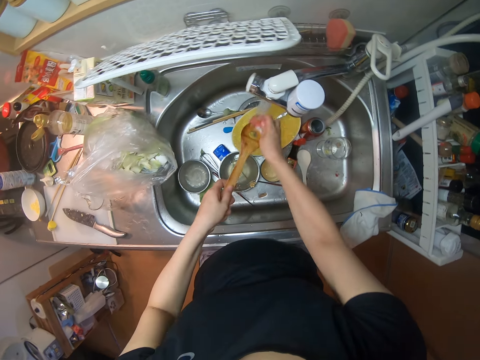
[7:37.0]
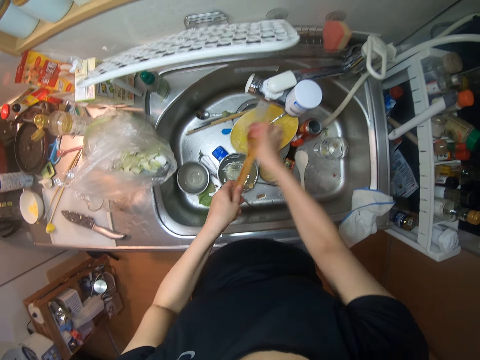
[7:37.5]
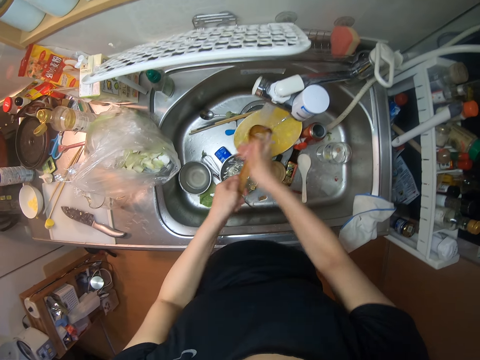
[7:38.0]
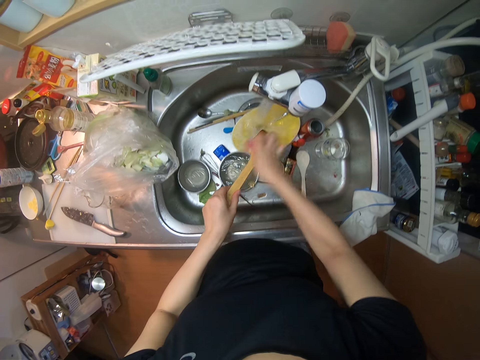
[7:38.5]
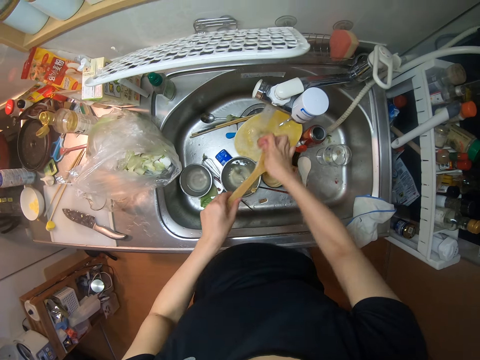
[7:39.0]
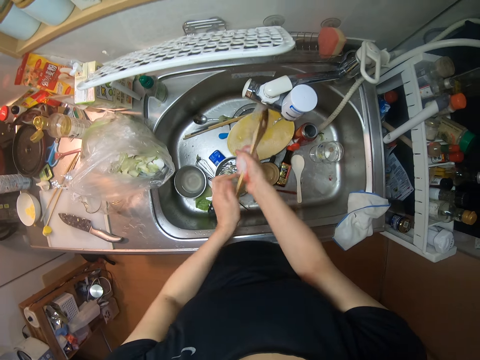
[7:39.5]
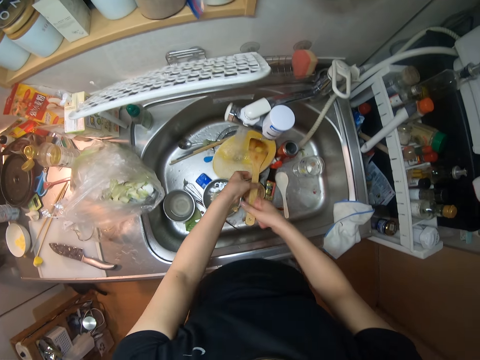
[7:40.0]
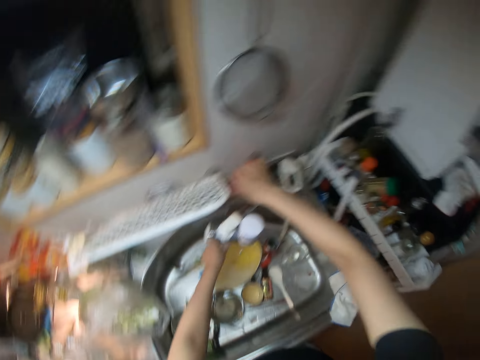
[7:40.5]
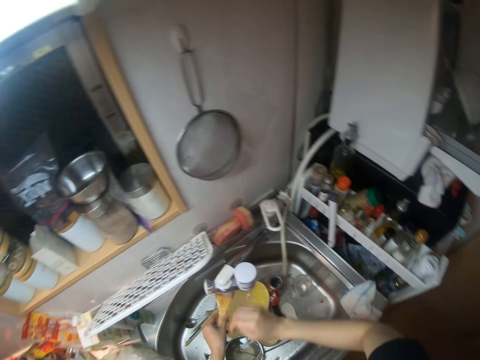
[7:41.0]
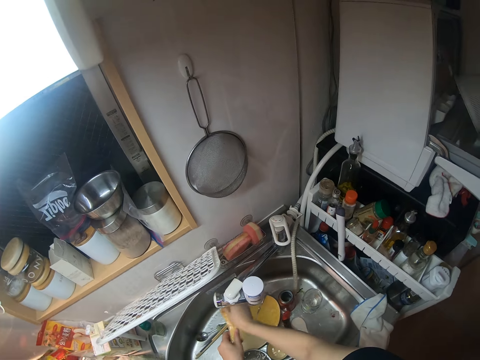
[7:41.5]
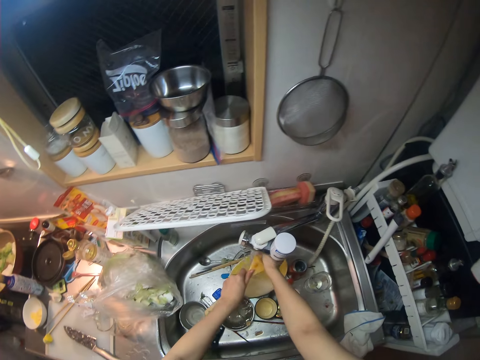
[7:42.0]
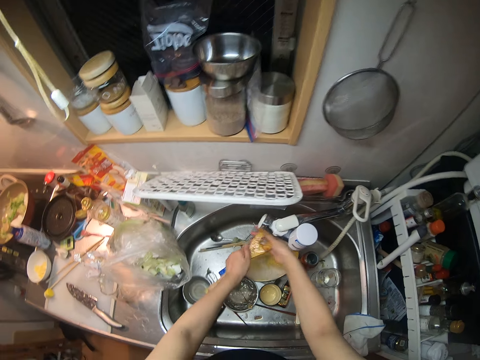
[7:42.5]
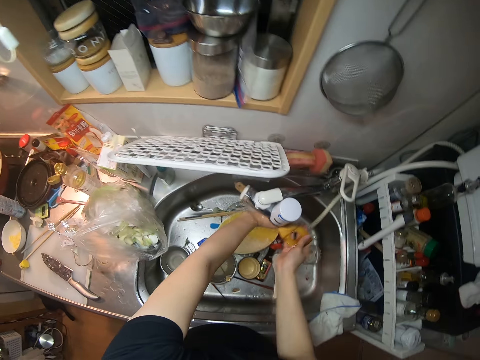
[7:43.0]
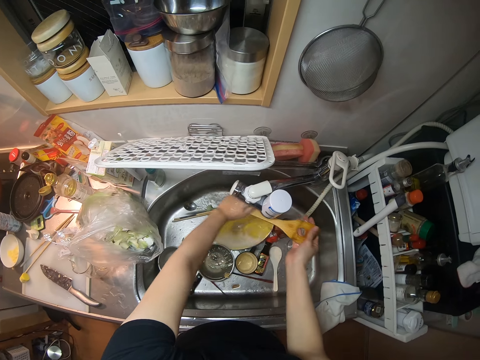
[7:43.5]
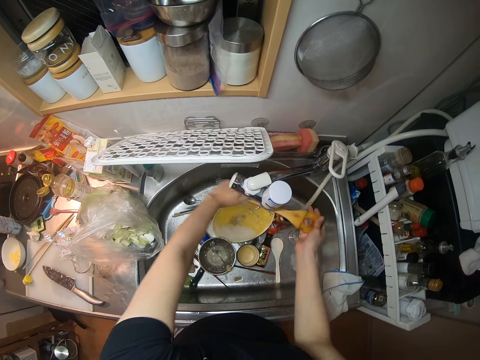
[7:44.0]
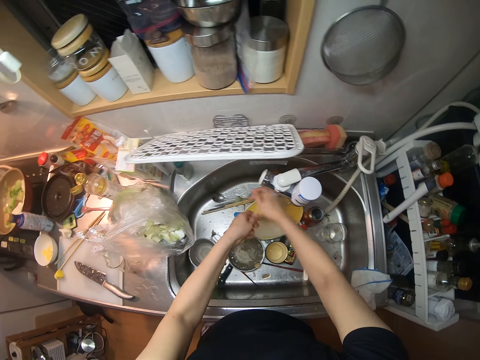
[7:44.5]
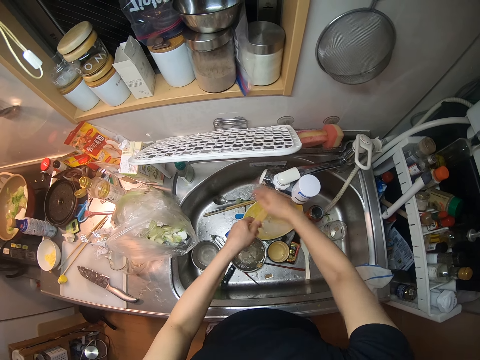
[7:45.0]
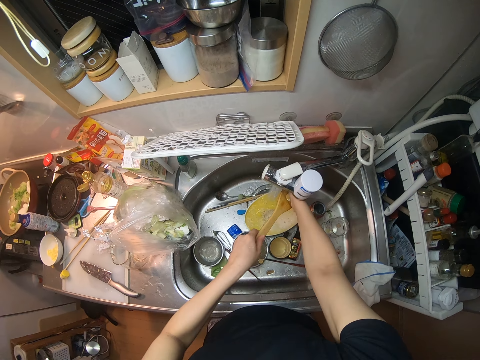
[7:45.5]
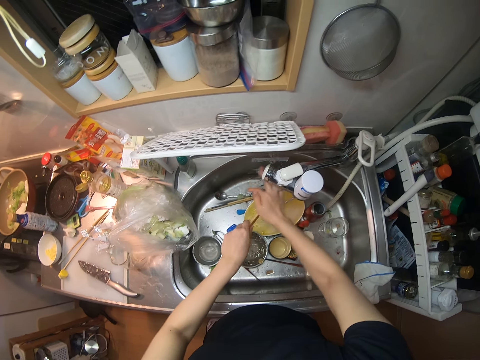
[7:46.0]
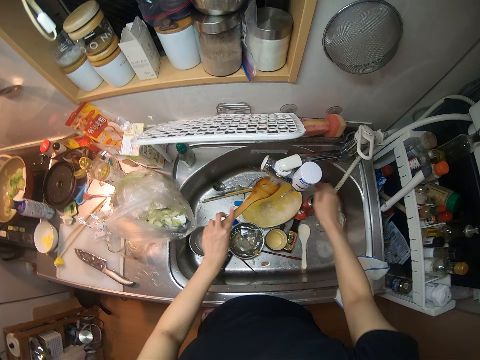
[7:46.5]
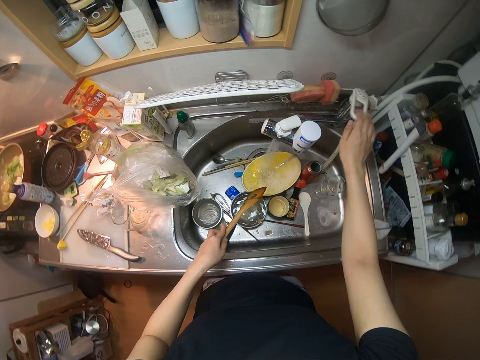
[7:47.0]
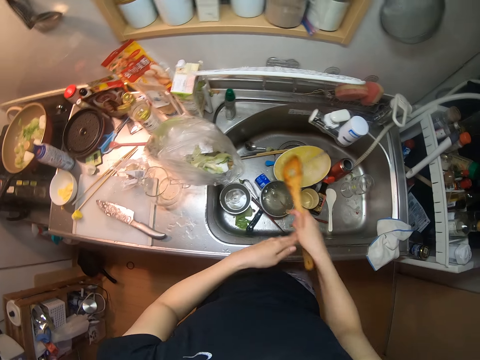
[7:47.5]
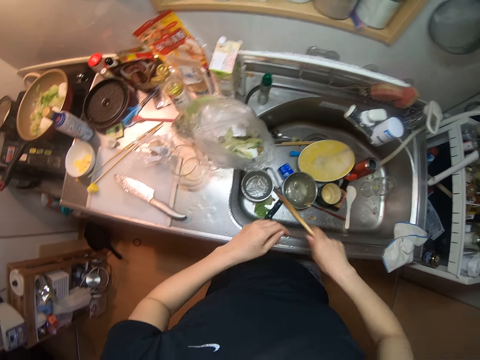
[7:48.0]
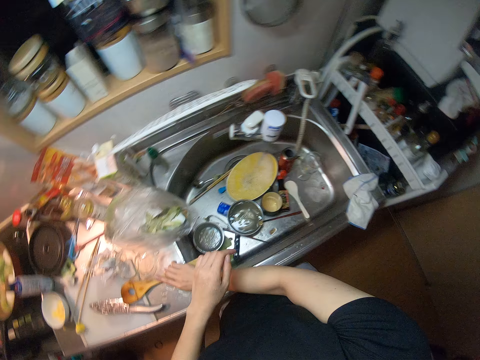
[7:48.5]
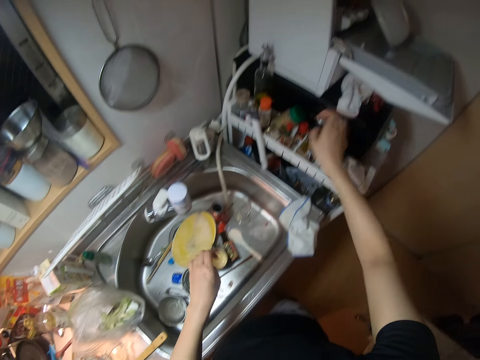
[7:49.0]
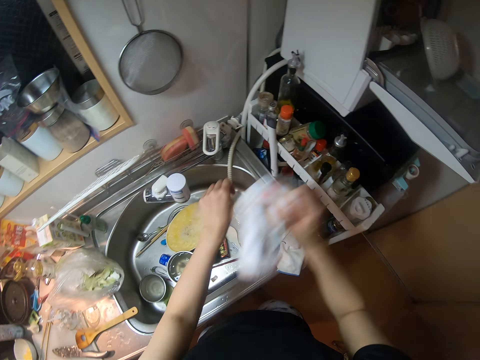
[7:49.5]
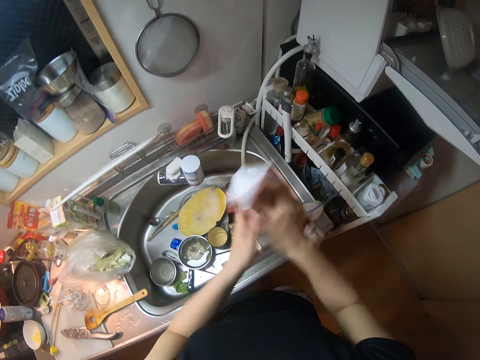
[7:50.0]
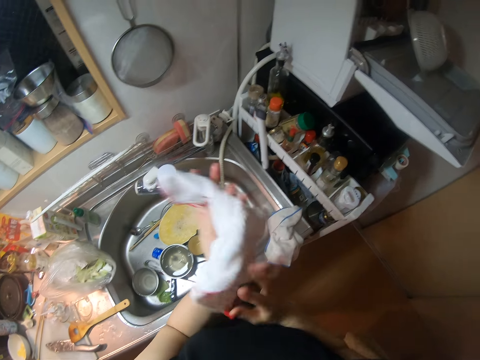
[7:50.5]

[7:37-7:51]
The camera wearer washes the wooden spoon with the sponge. He drops the sponge on the sink. He rinses the wooden spoon under the running water. He turns on the kitchen faucet. He drops the wooden spoon on the sink. He dries his hands with a kitchen towel.

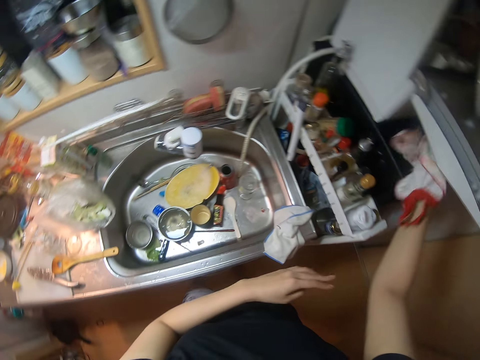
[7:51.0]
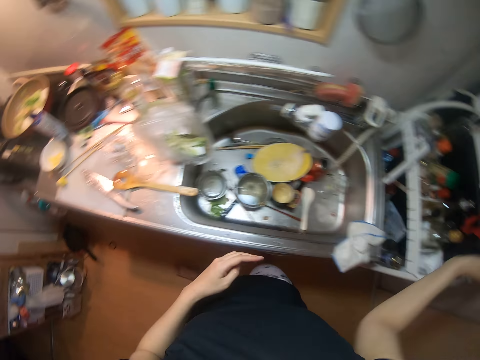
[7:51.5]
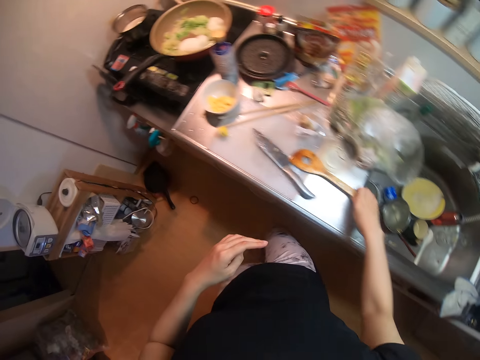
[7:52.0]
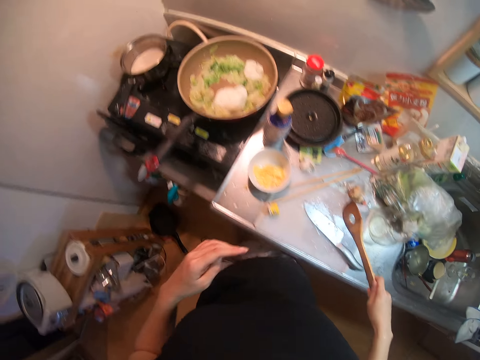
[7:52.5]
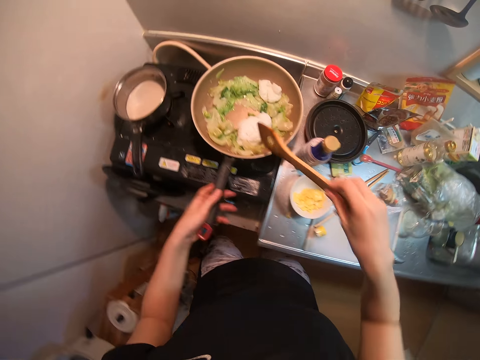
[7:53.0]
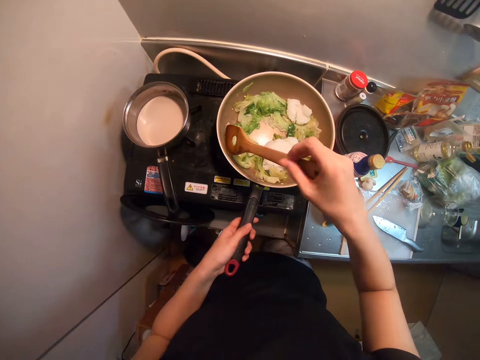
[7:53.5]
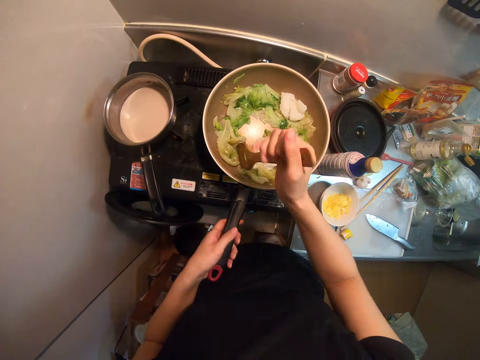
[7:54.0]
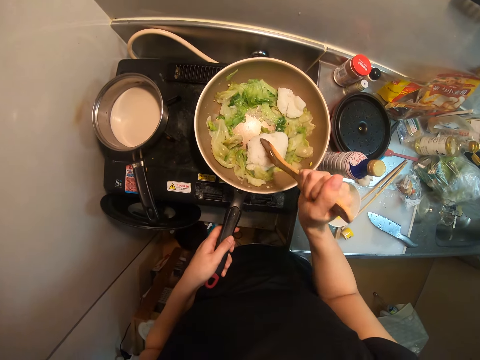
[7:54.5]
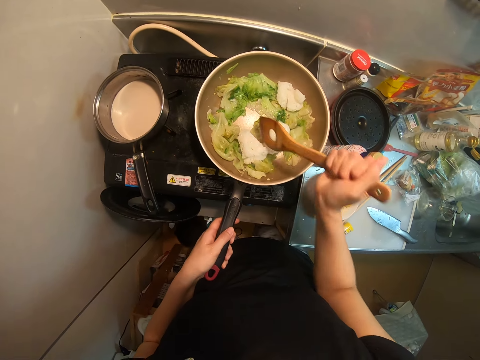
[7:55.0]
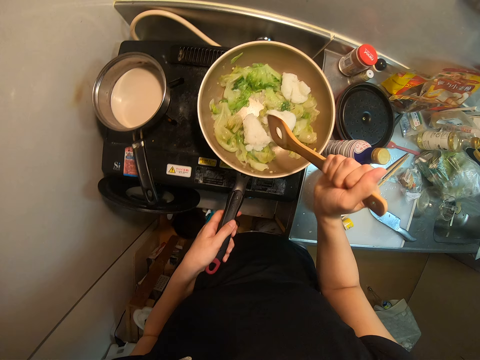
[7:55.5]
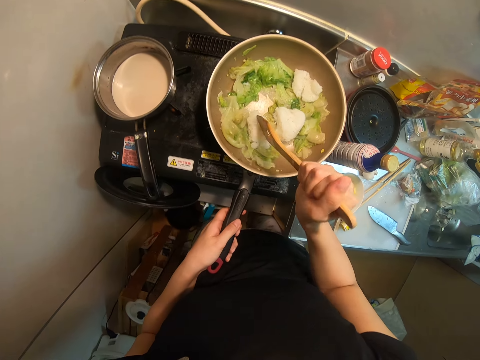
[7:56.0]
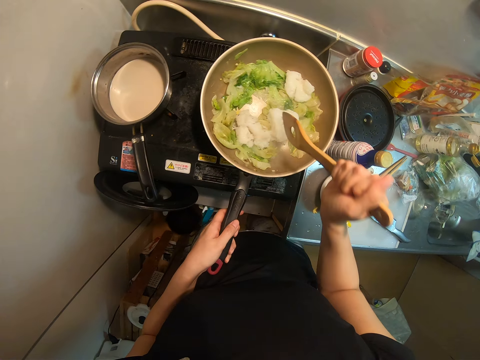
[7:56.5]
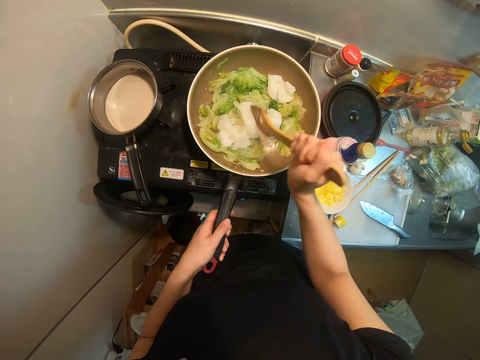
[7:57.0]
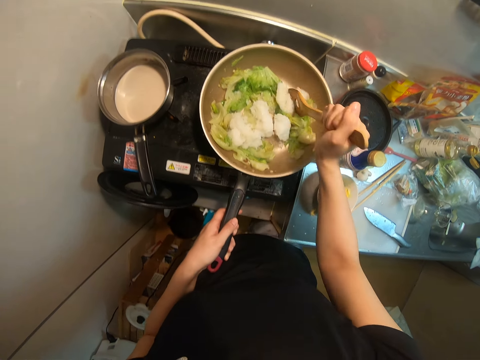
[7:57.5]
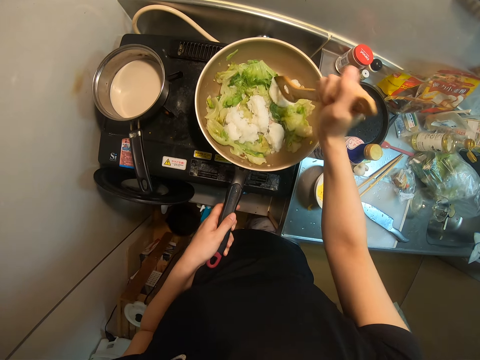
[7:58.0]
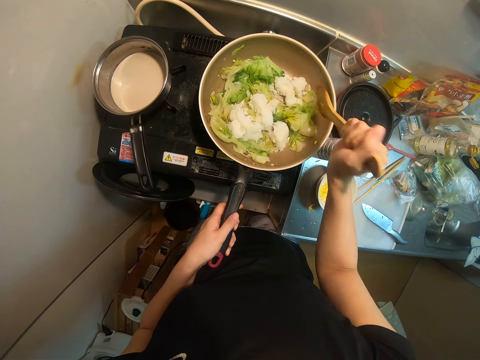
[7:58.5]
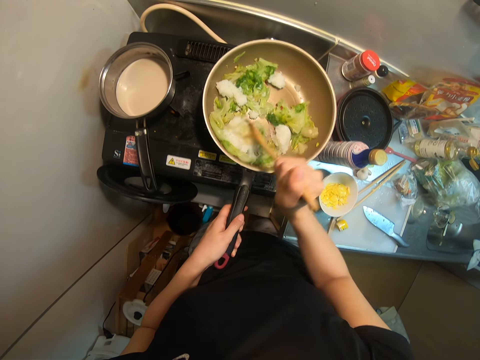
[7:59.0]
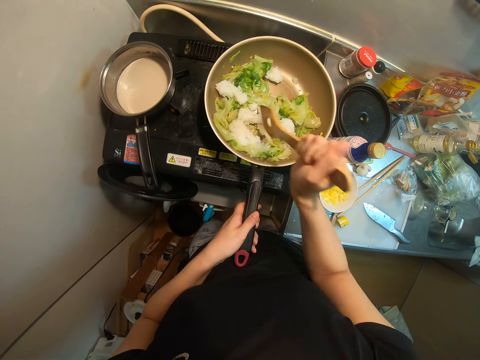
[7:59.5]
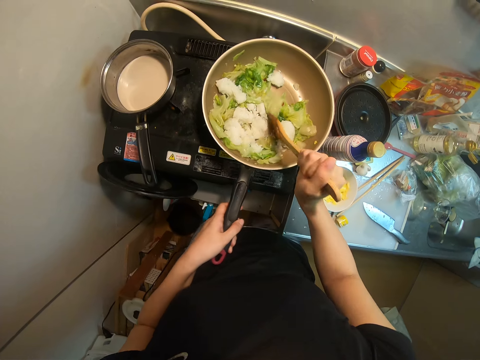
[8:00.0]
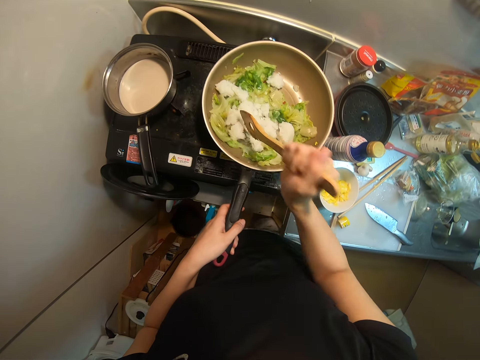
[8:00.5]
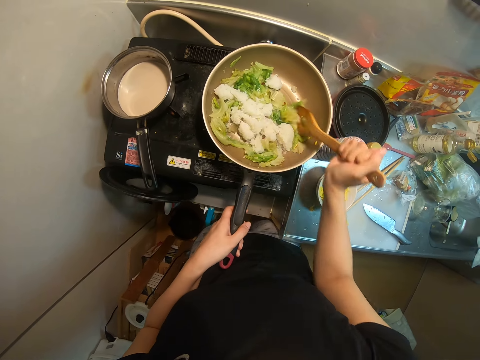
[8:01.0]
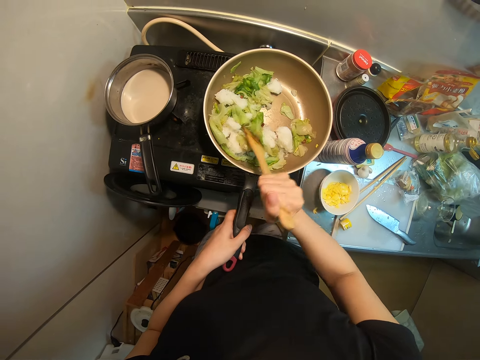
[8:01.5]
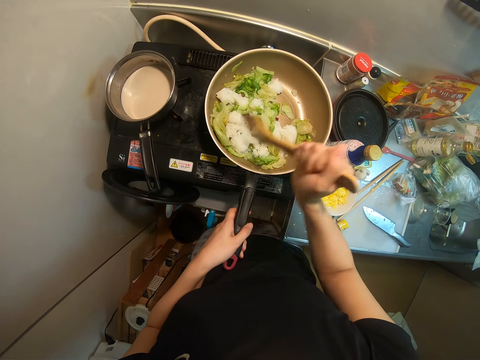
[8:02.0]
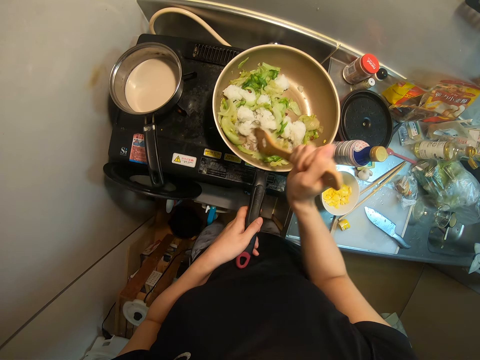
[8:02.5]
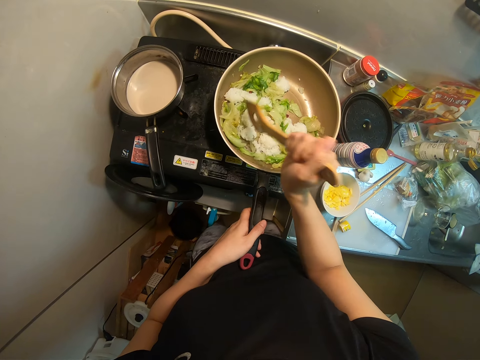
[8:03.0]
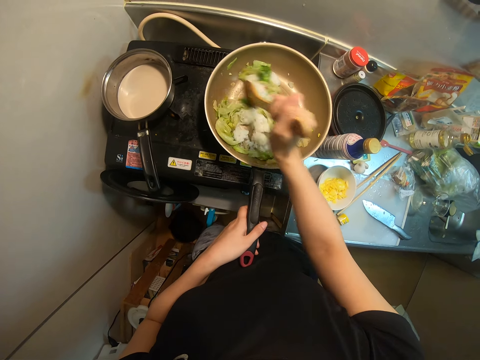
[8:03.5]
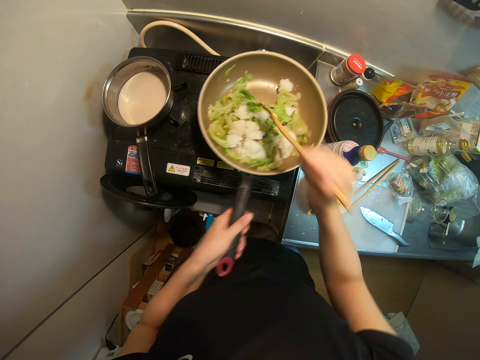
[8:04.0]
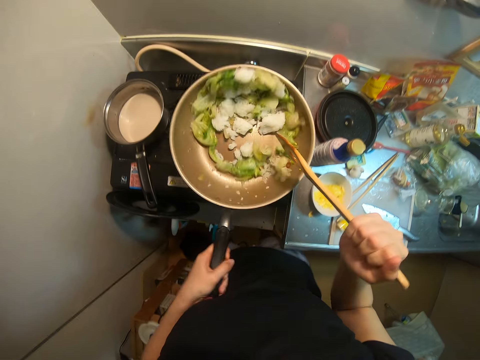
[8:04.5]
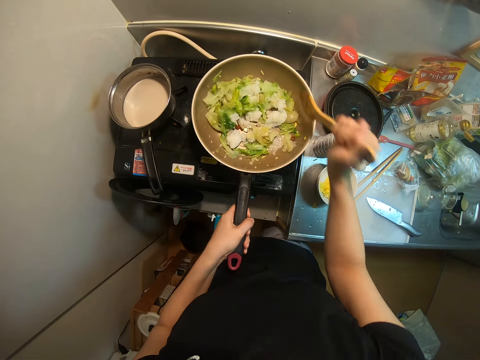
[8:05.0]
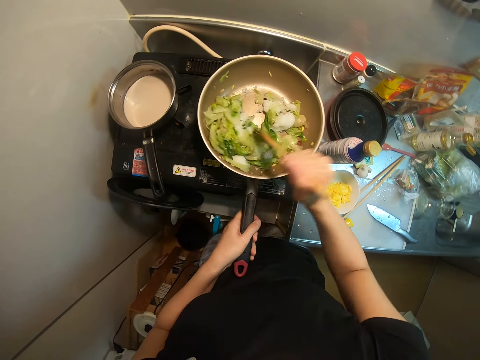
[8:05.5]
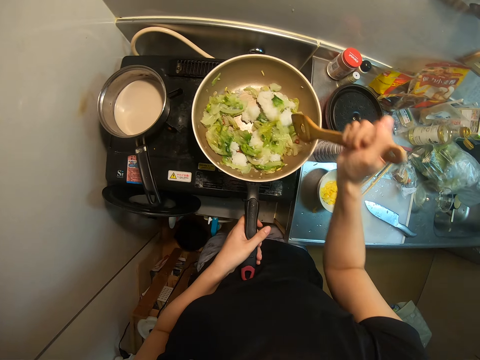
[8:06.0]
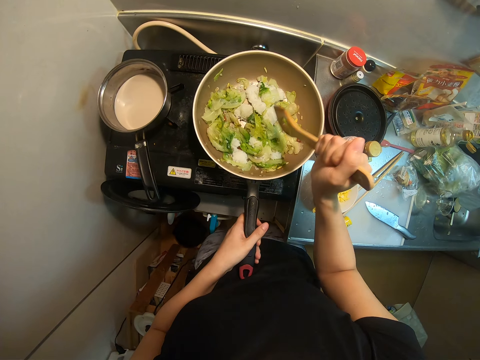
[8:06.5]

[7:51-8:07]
The camera wearer picks up the kitchen towel. They drop the kitchen linen on the microwave. They pick up the wooden spoon on the sink. They dry up their hands. They break the rice in the frying pan with the wooden spoon. They mash the mixture. They mix the mixture and mash the mixture.
